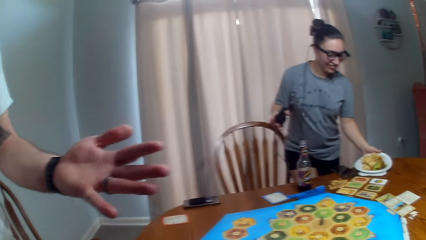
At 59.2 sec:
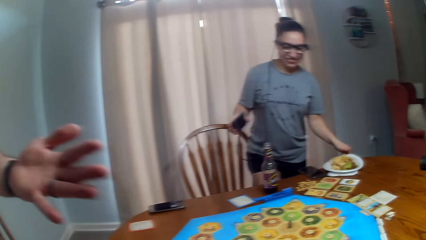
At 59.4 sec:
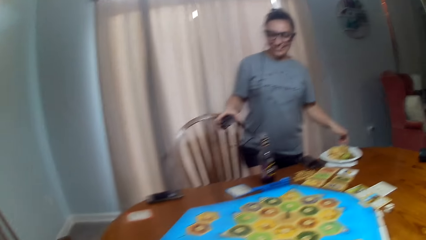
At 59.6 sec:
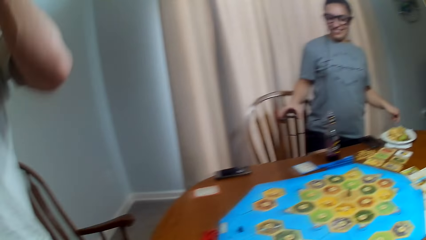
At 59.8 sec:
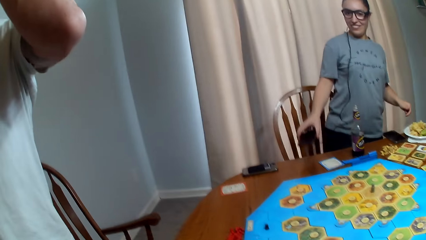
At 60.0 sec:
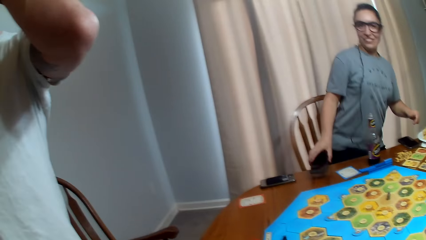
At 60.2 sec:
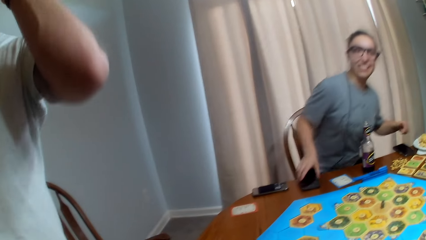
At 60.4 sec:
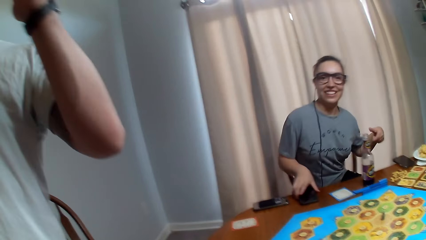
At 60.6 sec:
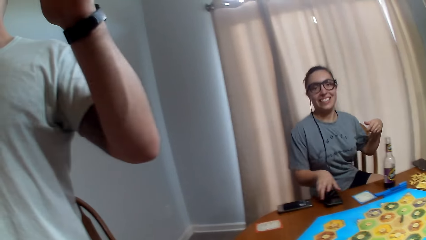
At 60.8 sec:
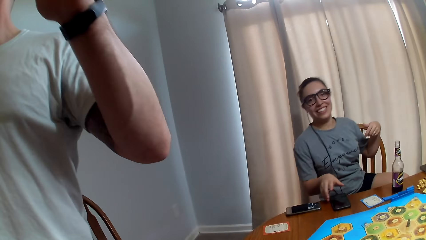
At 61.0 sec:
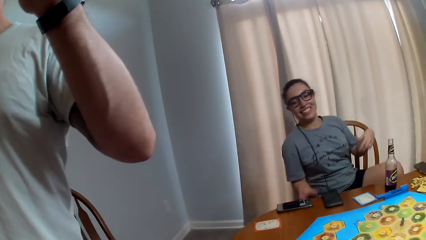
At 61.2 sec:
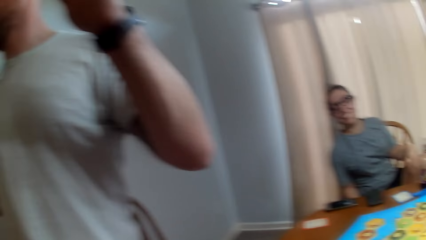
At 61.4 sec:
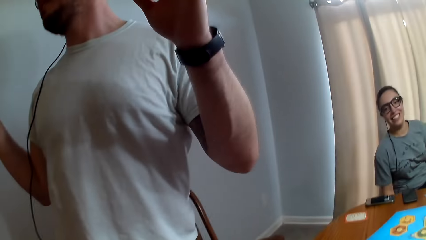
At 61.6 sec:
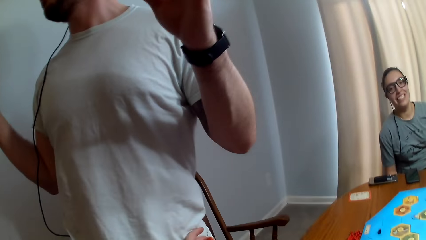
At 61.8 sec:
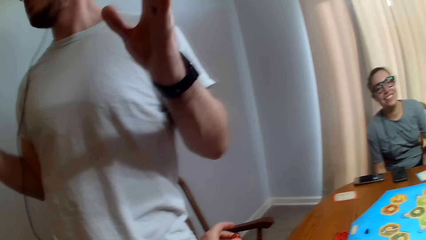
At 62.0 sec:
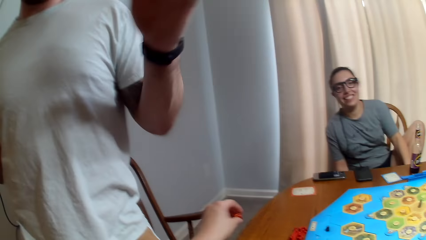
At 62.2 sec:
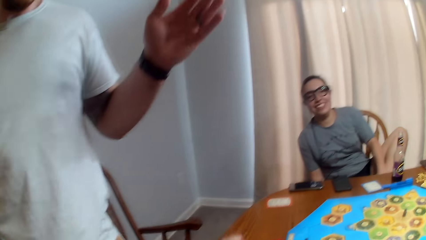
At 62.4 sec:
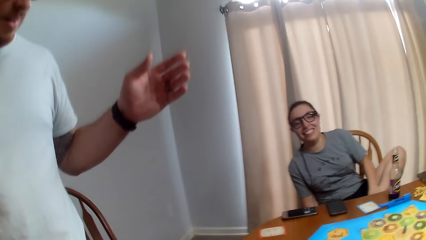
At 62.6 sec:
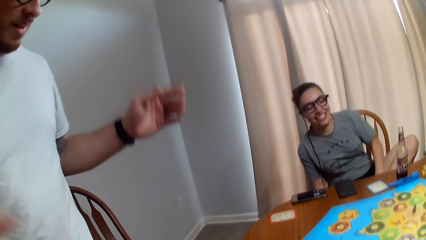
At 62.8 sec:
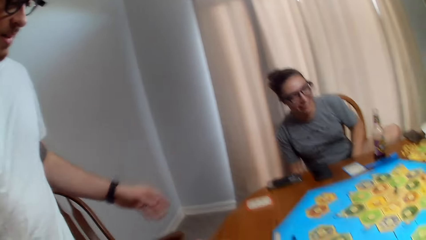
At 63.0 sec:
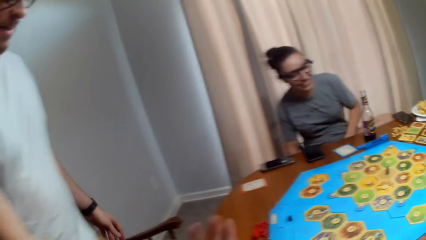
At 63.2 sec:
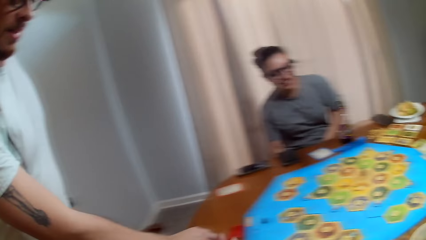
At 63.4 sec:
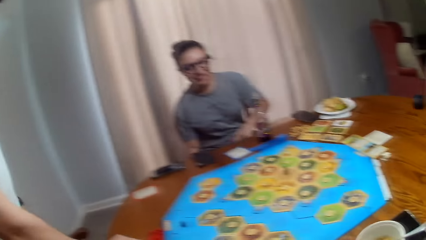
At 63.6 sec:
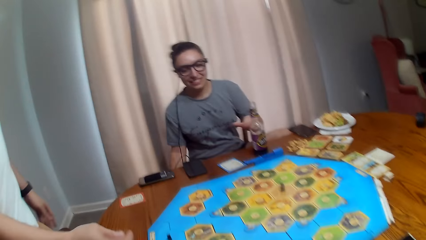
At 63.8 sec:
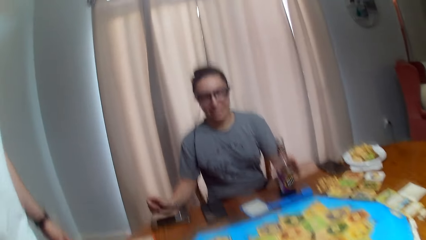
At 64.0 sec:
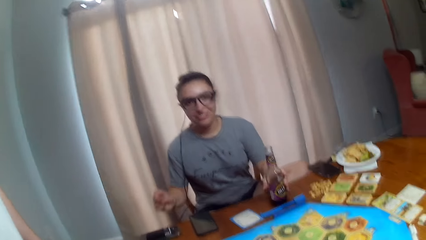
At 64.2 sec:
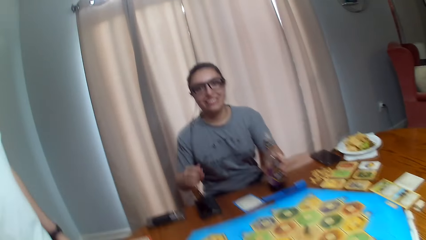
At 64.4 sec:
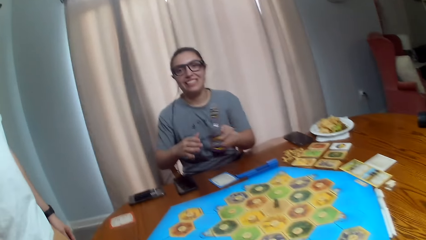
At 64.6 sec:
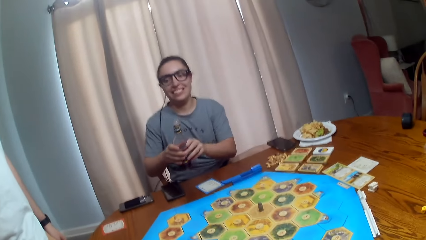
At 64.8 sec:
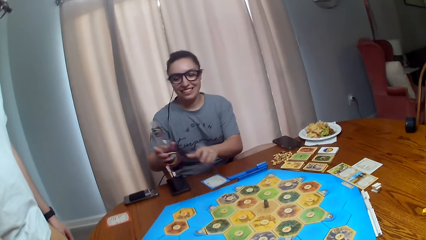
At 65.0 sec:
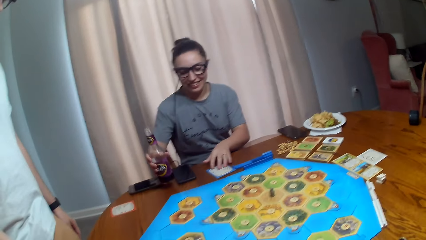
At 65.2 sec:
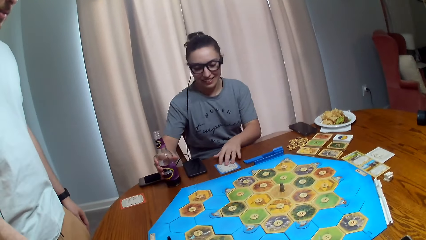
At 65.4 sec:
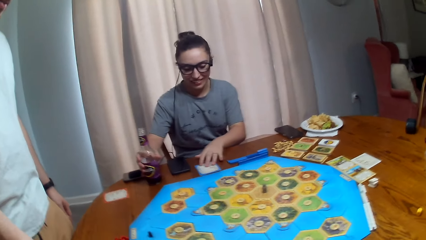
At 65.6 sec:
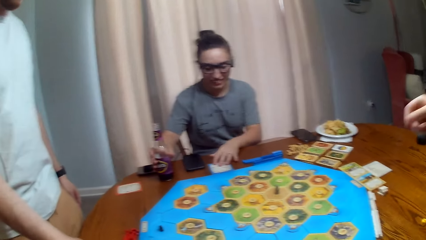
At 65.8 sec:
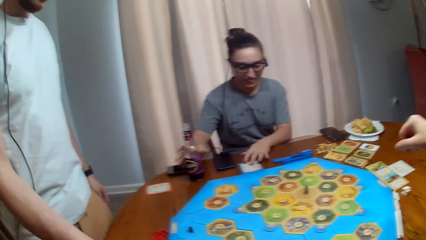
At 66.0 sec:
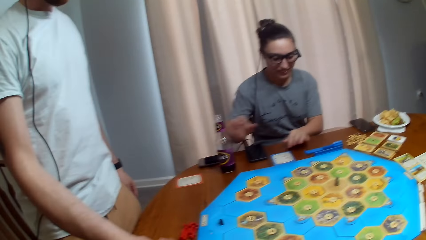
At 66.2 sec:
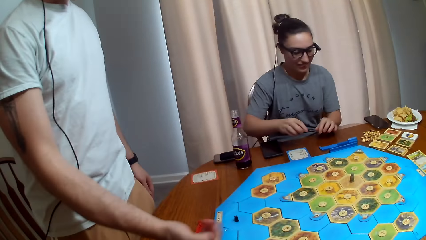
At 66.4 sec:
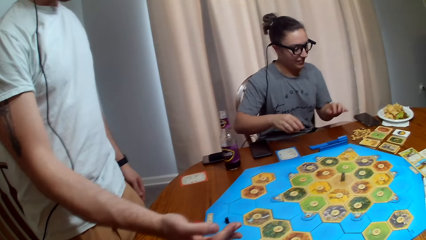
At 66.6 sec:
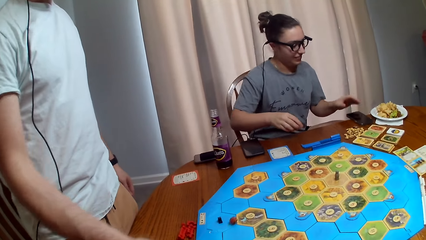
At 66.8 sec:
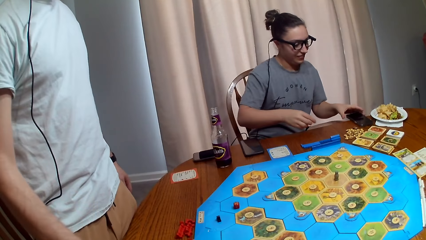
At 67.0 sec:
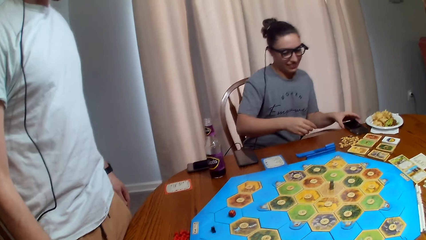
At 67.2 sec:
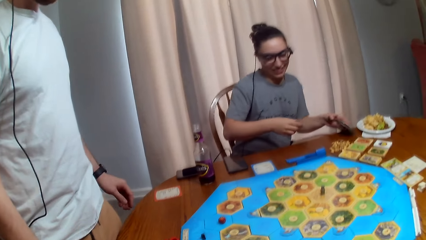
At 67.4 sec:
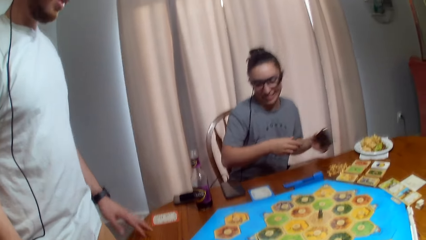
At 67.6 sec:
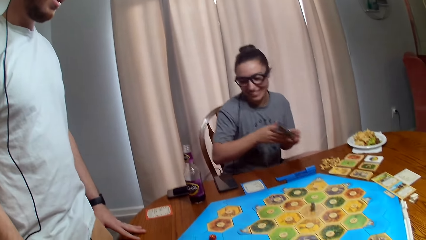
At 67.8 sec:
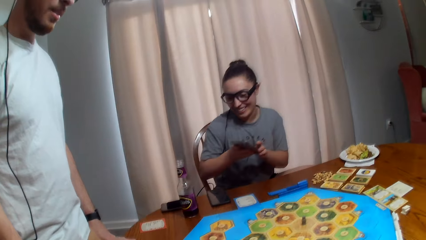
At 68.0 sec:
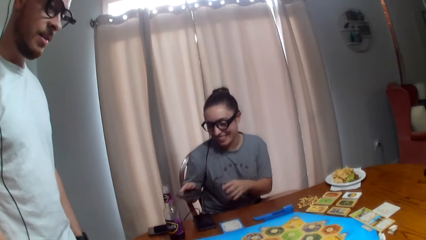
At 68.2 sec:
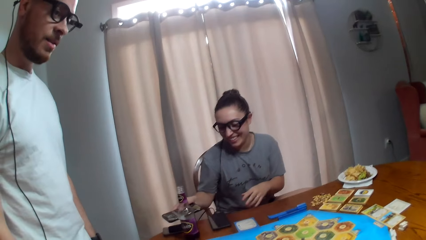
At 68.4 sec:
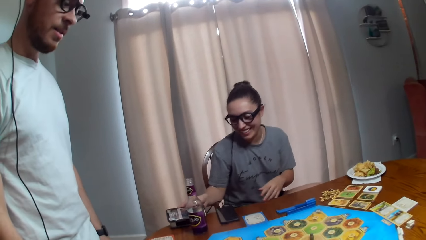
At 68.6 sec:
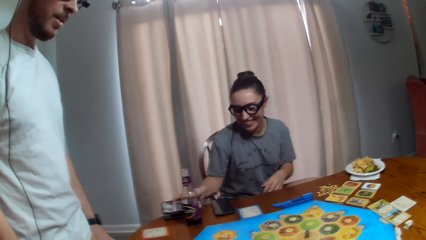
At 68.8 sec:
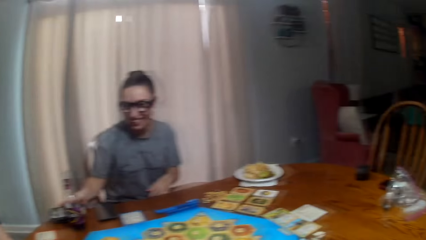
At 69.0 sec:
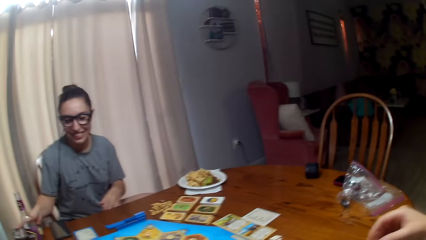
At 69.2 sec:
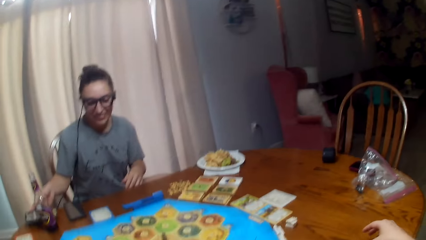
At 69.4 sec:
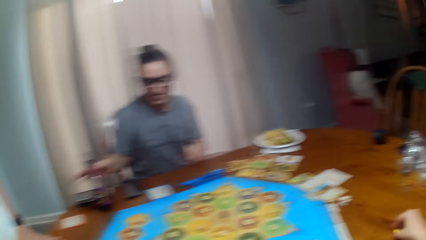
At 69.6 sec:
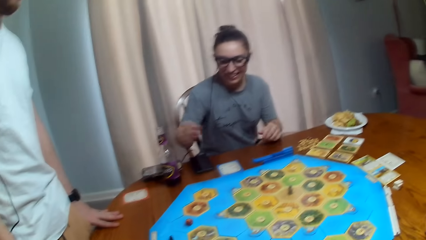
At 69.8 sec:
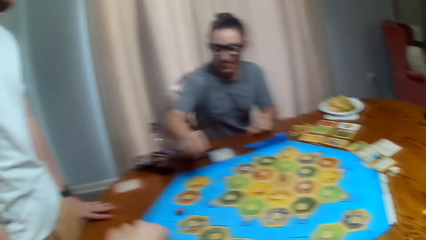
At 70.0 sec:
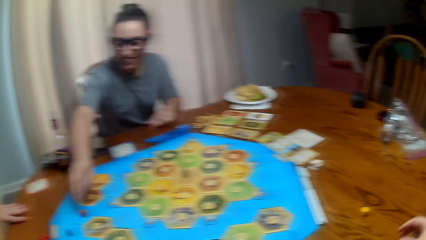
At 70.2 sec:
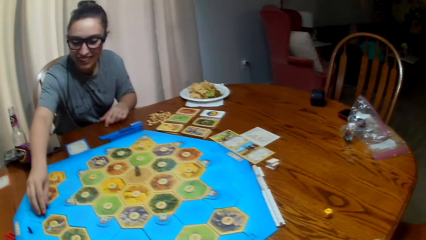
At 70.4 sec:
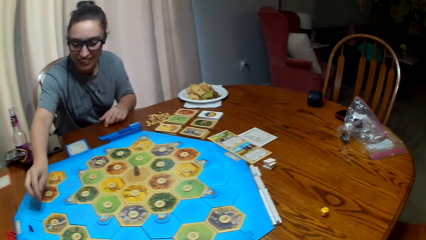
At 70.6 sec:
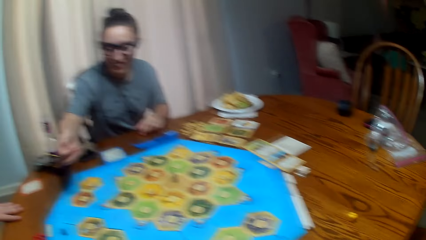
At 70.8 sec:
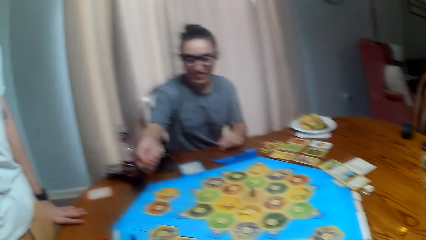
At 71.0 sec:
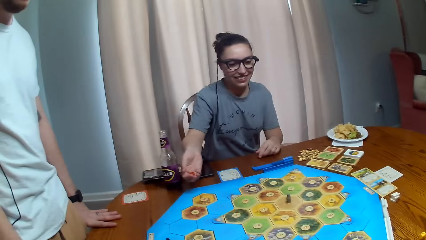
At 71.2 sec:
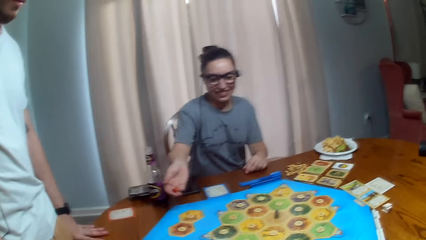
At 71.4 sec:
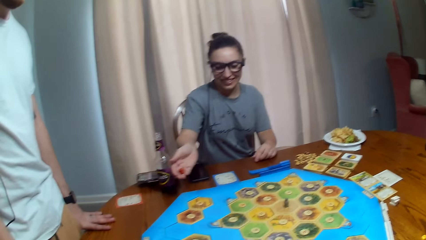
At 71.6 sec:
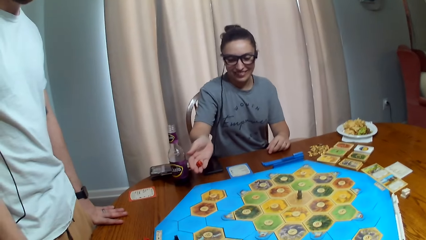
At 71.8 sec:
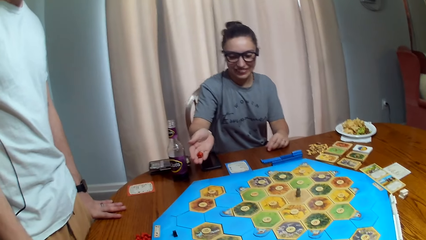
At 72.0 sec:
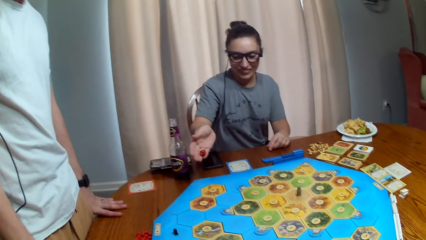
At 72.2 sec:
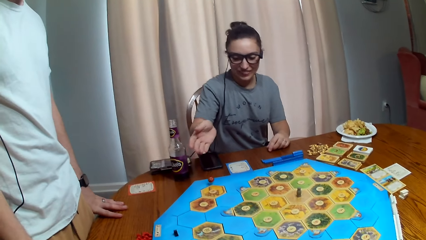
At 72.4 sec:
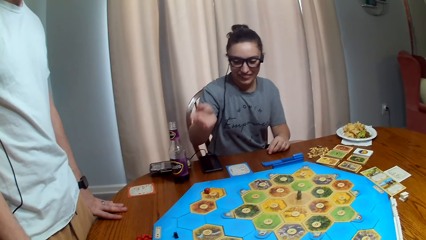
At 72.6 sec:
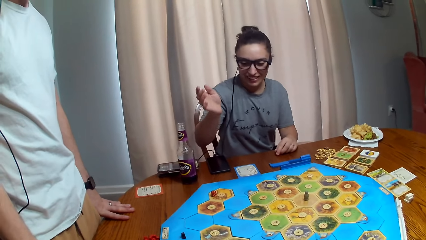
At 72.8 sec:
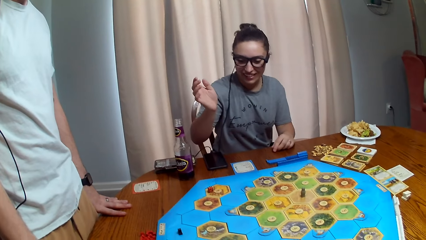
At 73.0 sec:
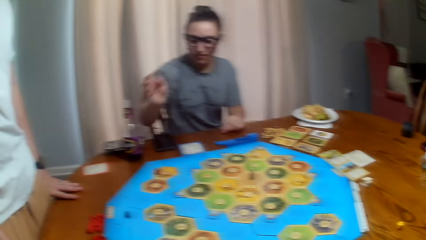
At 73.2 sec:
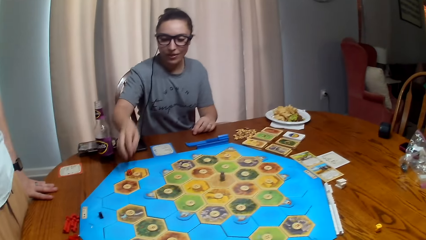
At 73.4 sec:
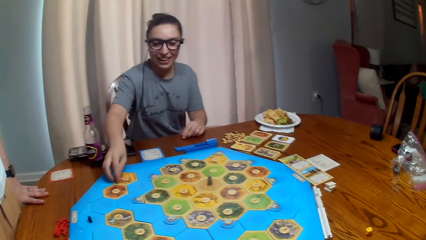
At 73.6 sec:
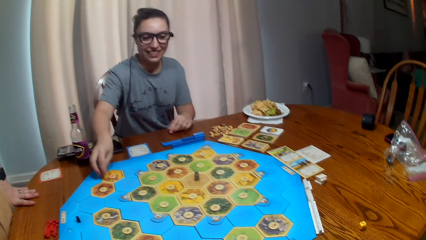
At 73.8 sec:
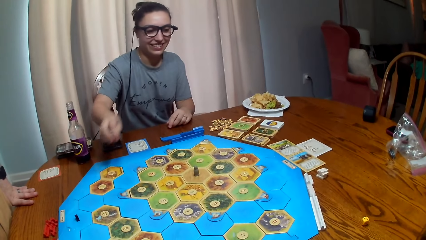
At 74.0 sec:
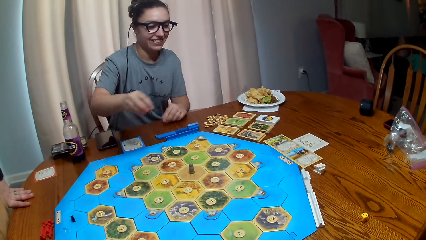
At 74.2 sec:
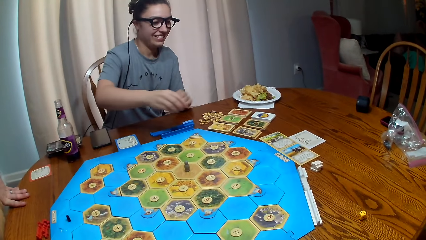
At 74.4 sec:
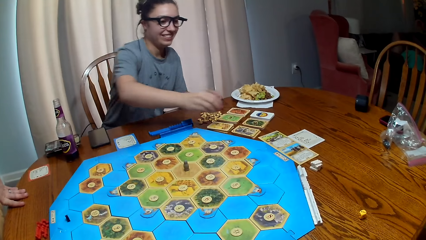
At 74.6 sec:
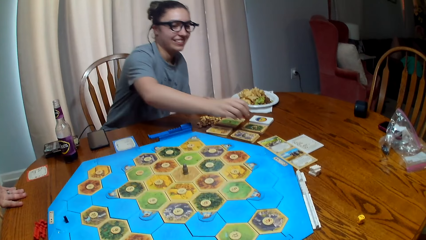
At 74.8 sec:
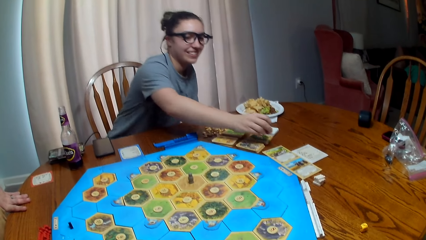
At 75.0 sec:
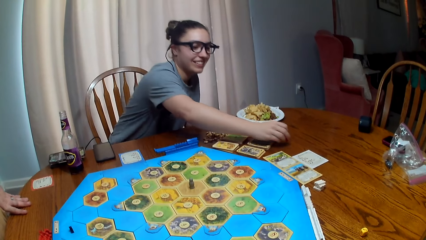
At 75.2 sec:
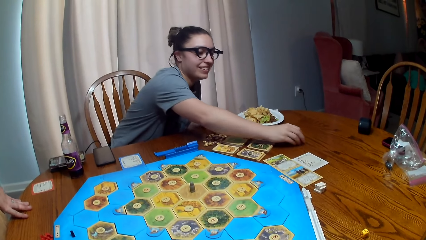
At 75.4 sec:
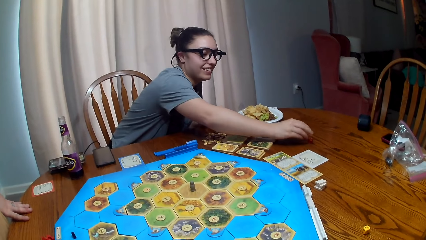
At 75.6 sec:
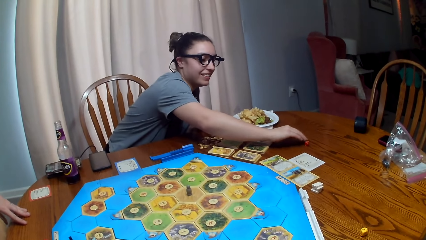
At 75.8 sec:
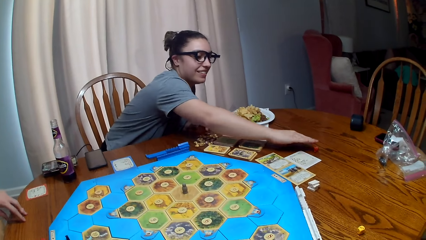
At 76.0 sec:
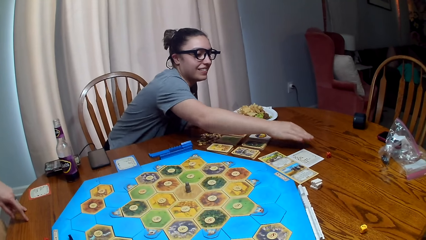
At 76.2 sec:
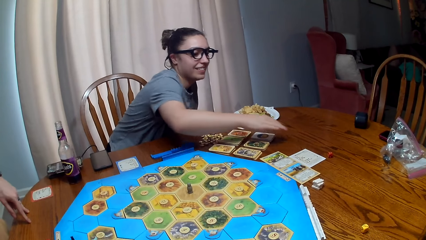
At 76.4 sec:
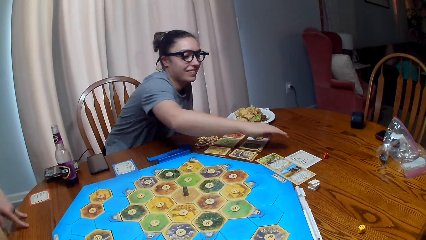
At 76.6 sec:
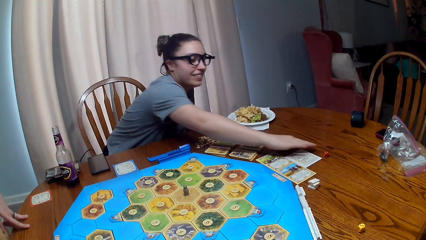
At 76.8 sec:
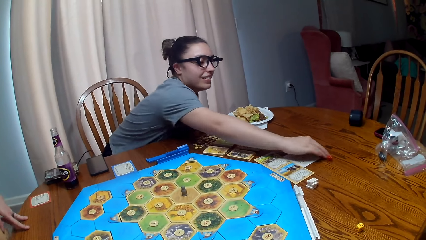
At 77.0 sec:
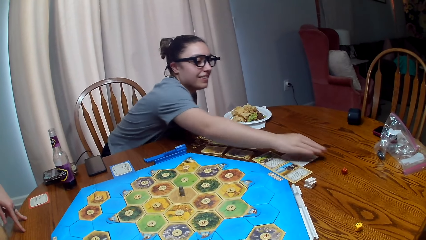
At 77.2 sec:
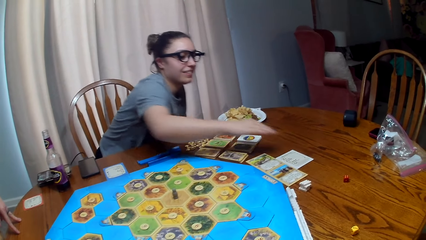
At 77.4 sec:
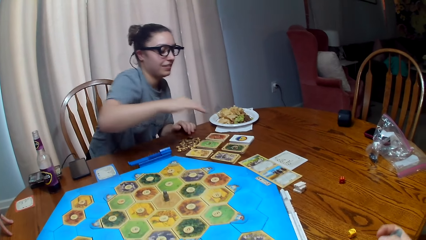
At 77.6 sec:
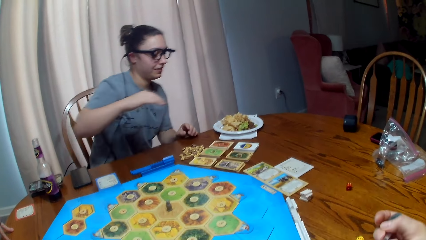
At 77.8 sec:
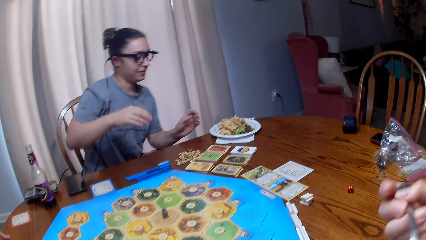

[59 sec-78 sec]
The camera wearer talks. A person puts a plate on the table, puts a phone on the dining table, and sits on the dining chair. The person picks up a bottle from the table and puts the bottle on the table. Another person rolls dice on the table. The first person picks up the phone from the table and puts the phone on the table. The camera wearer touches the dice from the table. The first person picks up the dice from the table. The second person talks. The first person rolls the dice on the table and picks up the dice from the table. The first person pushes the dice towards a third person and puts the dice on the table.
